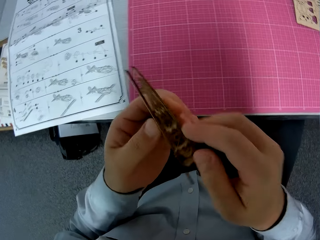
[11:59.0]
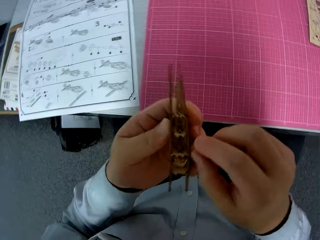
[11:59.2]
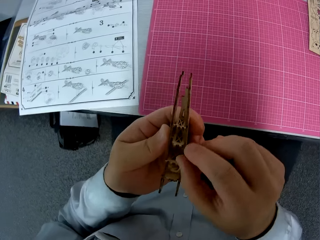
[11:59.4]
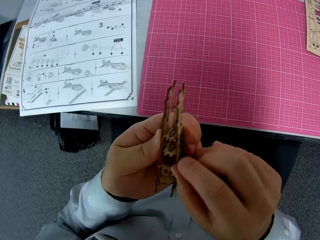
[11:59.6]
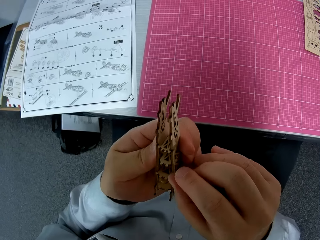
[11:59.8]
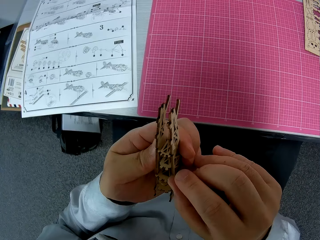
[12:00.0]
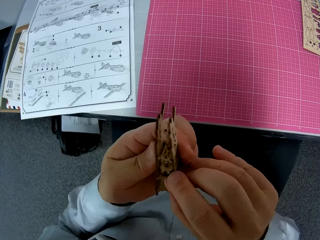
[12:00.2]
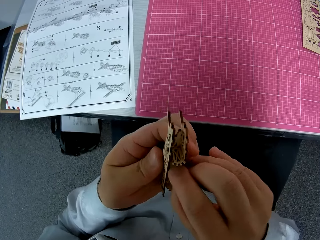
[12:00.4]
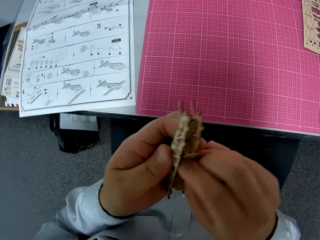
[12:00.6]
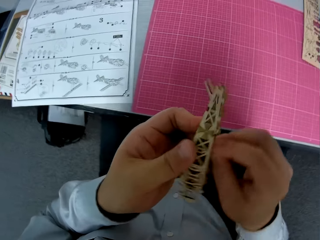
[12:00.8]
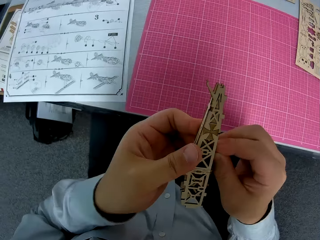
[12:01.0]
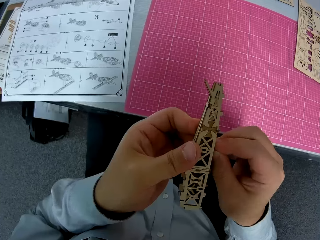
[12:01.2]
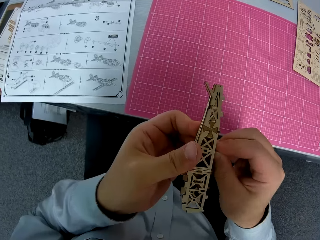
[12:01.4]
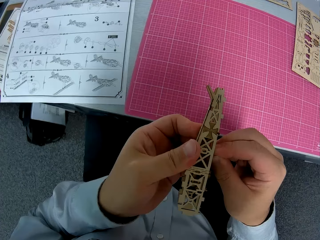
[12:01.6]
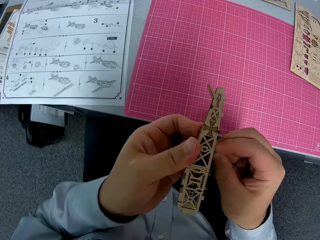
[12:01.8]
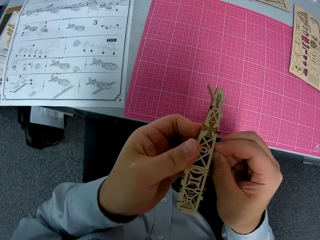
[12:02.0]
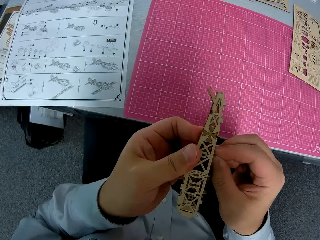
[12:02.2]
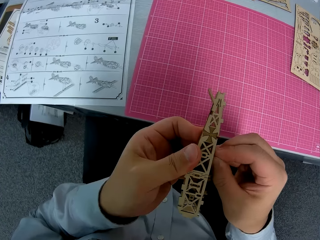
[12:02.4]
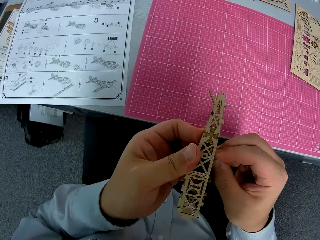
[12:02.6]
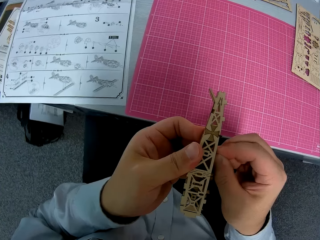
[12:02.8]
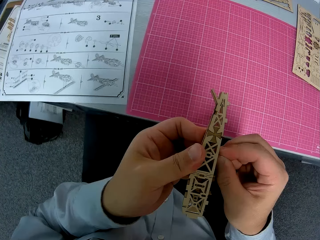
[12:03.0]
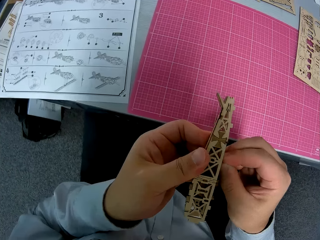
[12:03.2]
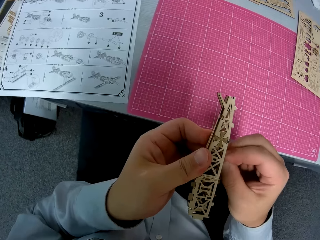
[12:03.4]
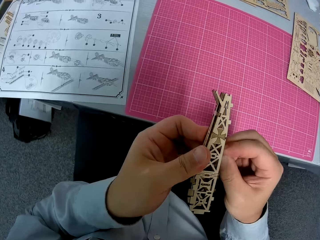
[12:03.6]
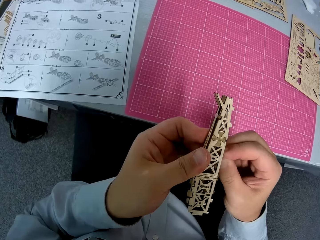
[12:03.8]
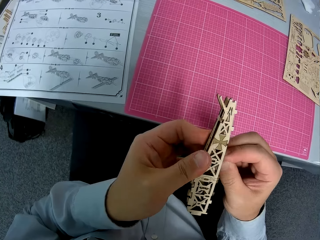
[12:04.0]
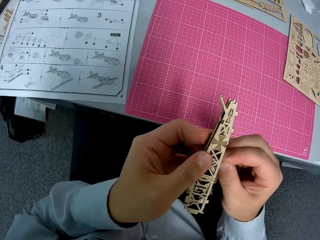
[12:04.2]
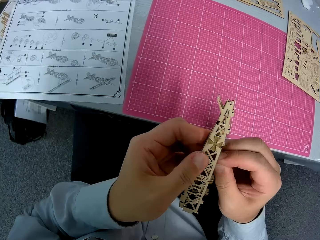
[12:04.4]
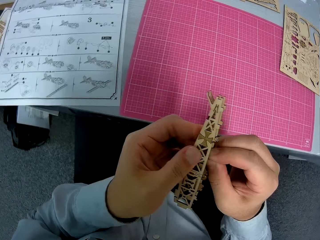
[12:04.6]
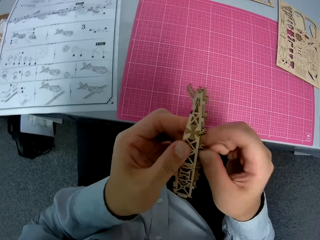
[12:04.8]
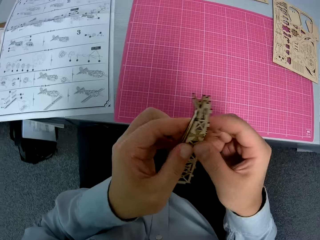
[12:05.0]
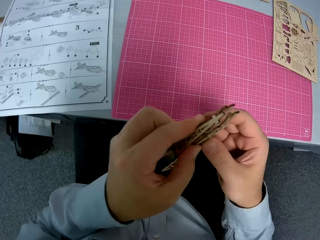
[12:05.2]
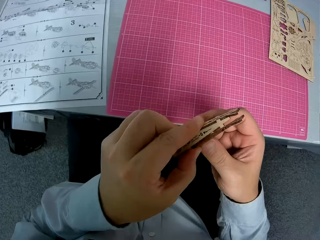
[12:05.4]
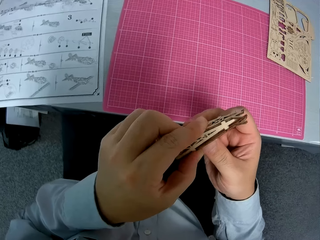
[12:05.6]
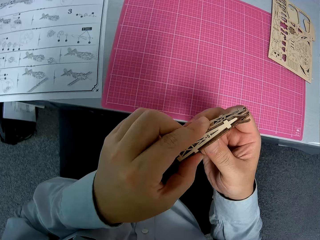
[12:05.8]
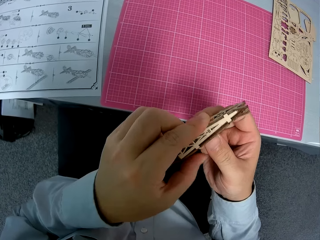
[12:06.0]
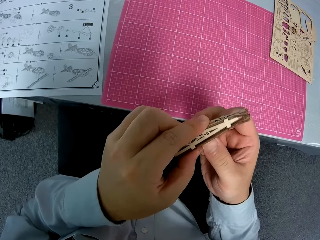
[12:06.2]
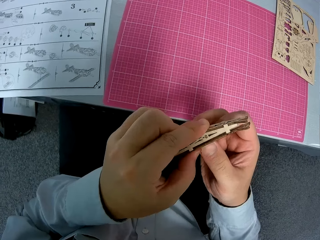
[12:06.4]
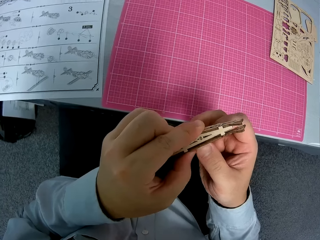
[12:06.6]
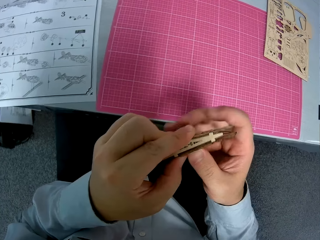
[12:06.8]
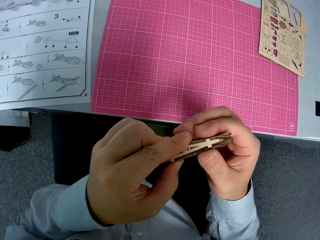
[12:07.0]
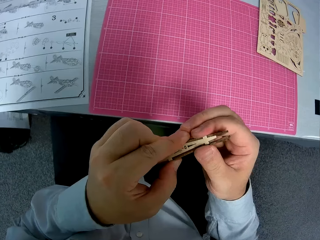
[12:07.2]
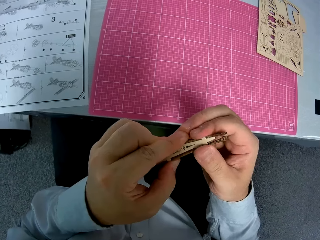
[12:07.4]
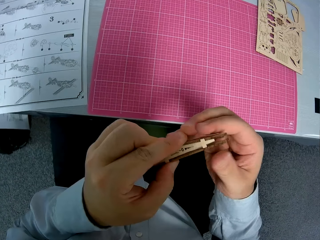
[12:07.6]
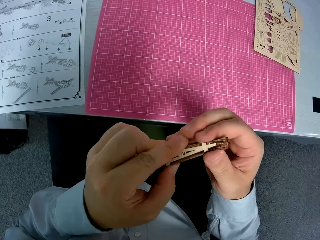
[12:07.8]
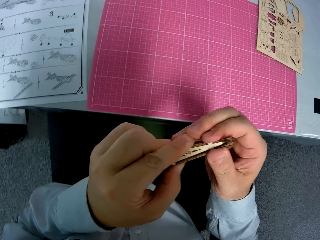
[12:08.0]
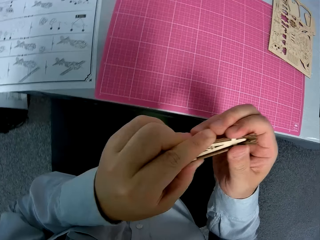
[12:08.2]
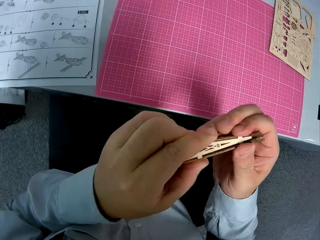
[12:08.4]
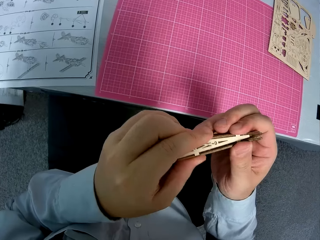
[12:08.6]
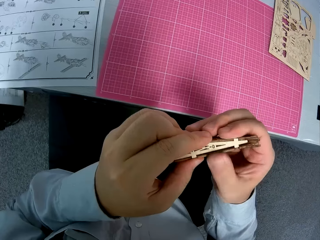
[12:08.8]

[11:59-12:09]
The camera wearer turns the wooden craft shapes. They fix the wooden craft shapes.

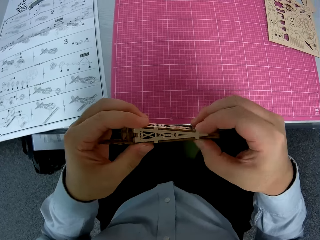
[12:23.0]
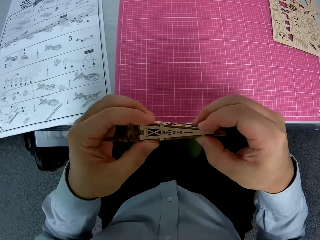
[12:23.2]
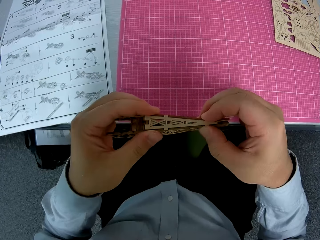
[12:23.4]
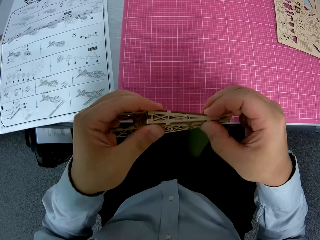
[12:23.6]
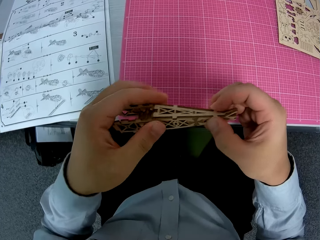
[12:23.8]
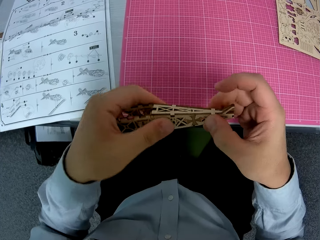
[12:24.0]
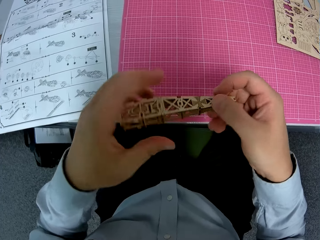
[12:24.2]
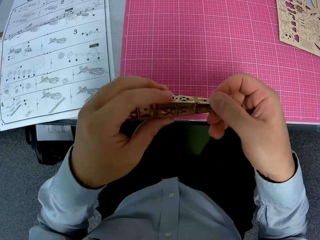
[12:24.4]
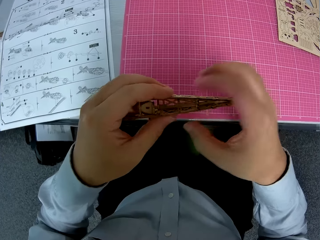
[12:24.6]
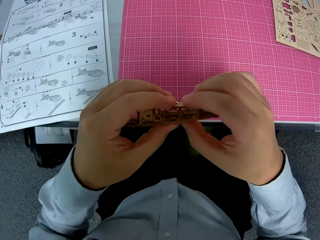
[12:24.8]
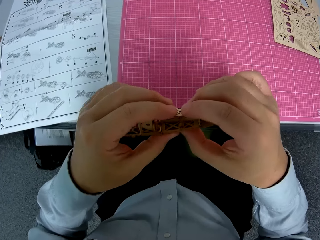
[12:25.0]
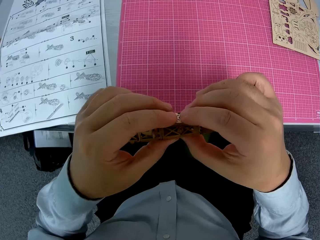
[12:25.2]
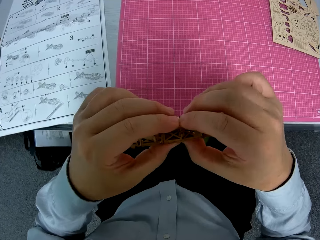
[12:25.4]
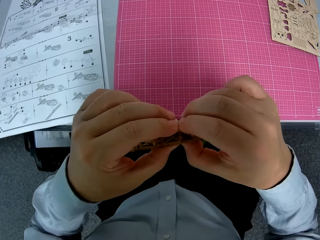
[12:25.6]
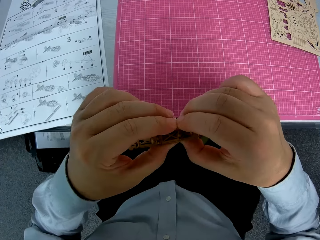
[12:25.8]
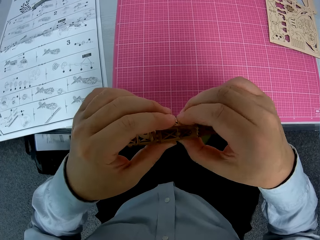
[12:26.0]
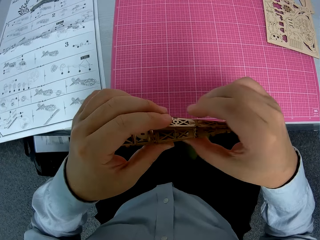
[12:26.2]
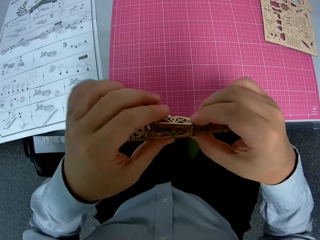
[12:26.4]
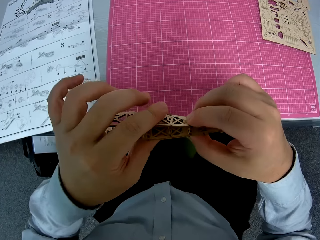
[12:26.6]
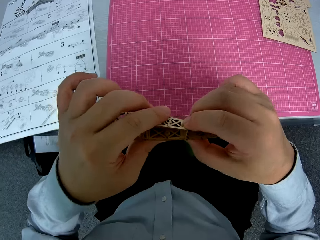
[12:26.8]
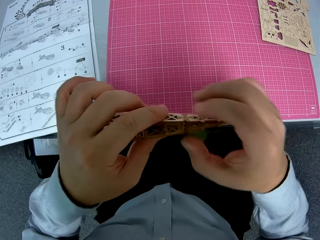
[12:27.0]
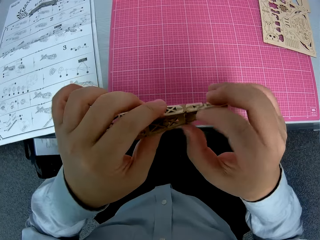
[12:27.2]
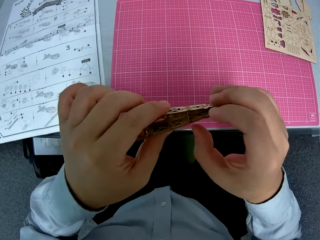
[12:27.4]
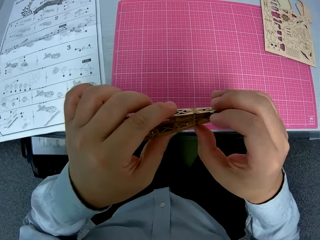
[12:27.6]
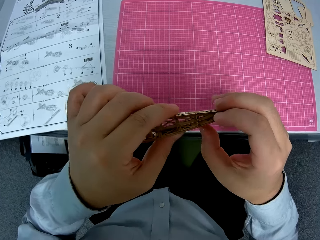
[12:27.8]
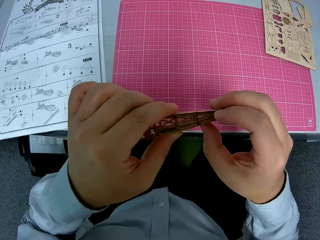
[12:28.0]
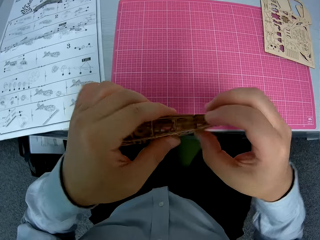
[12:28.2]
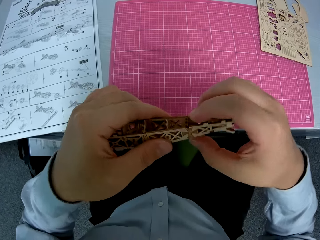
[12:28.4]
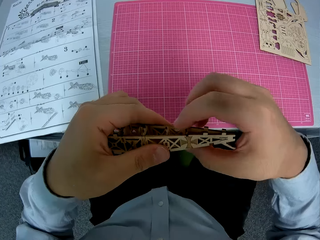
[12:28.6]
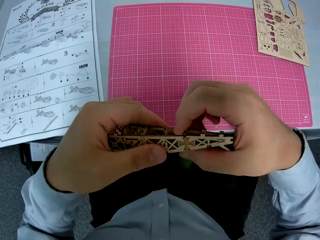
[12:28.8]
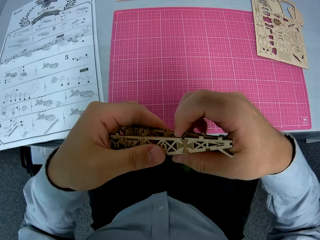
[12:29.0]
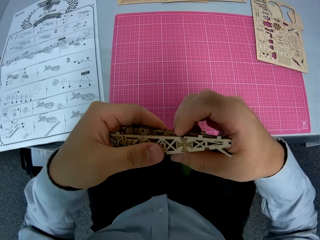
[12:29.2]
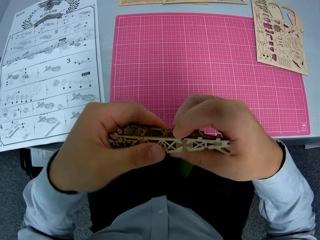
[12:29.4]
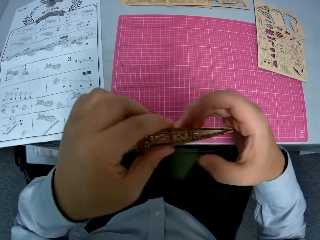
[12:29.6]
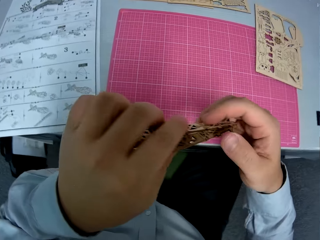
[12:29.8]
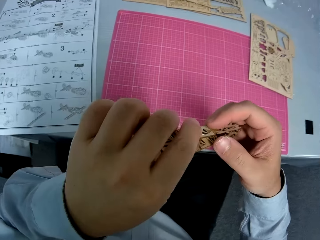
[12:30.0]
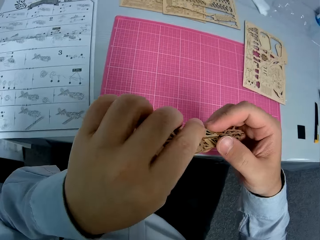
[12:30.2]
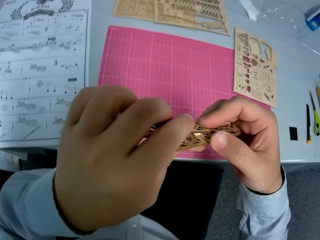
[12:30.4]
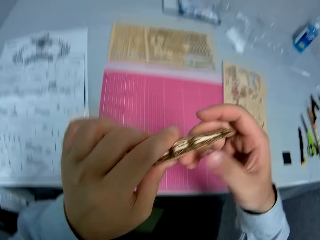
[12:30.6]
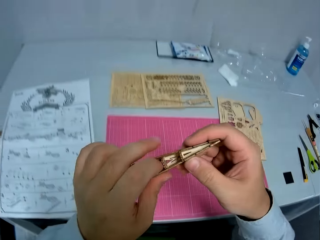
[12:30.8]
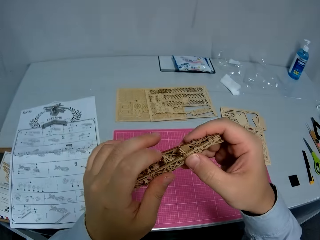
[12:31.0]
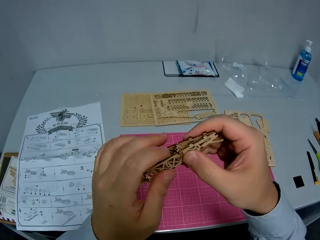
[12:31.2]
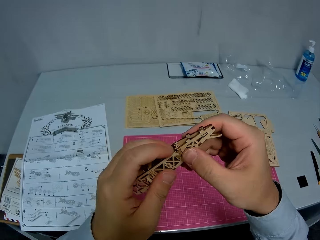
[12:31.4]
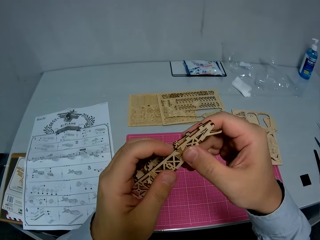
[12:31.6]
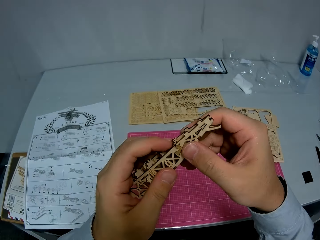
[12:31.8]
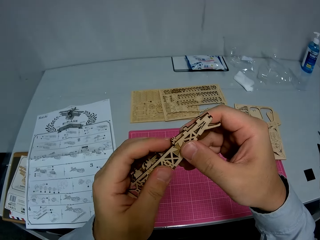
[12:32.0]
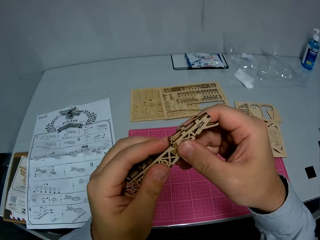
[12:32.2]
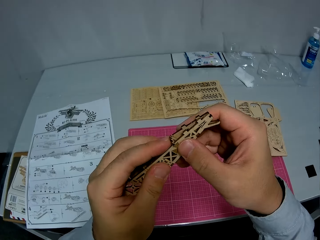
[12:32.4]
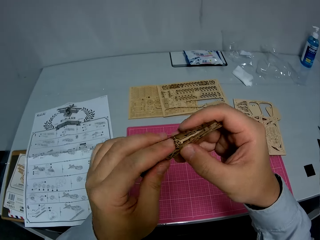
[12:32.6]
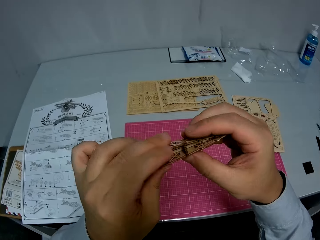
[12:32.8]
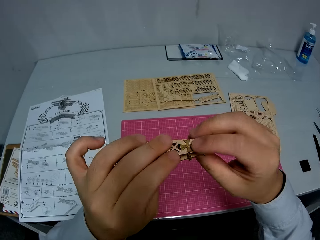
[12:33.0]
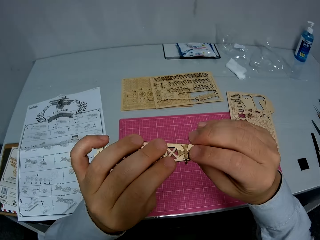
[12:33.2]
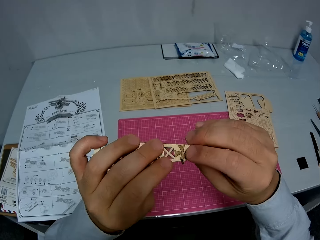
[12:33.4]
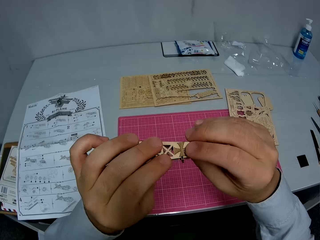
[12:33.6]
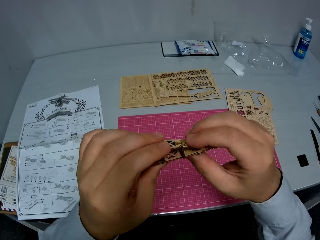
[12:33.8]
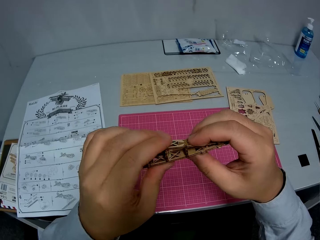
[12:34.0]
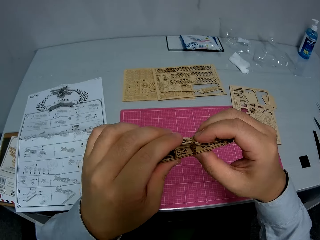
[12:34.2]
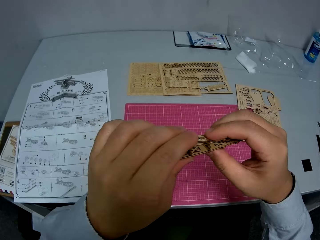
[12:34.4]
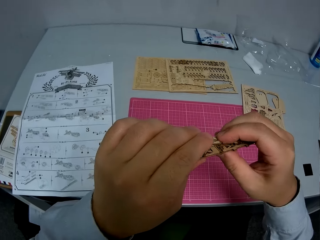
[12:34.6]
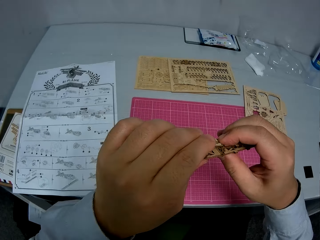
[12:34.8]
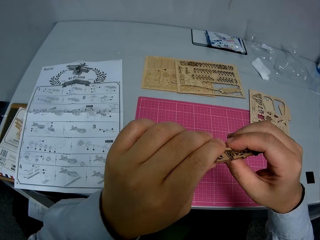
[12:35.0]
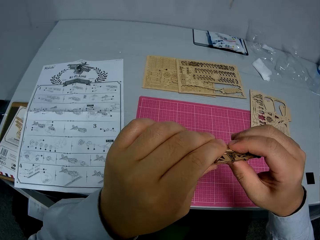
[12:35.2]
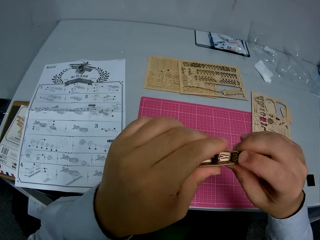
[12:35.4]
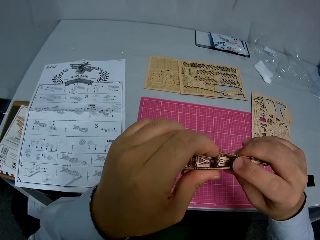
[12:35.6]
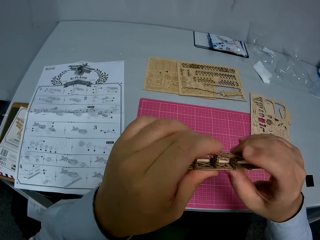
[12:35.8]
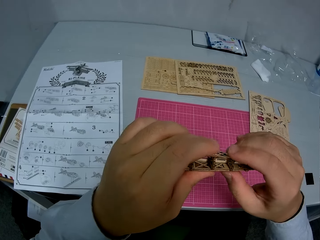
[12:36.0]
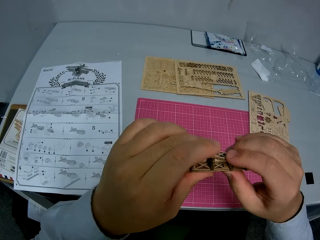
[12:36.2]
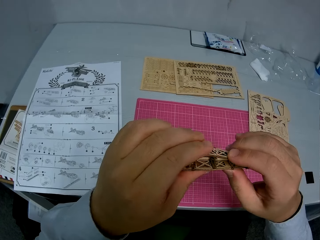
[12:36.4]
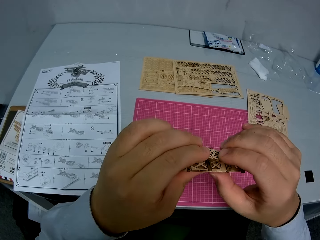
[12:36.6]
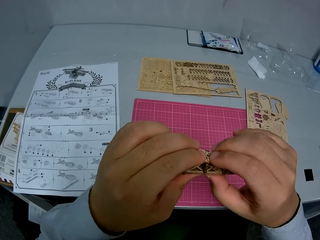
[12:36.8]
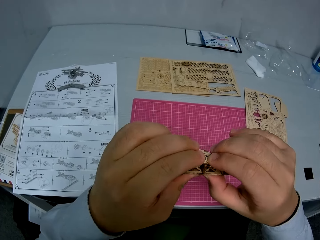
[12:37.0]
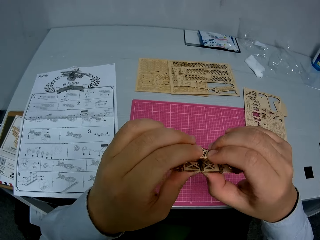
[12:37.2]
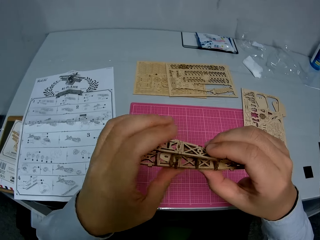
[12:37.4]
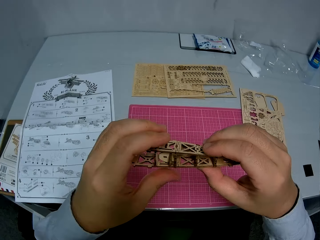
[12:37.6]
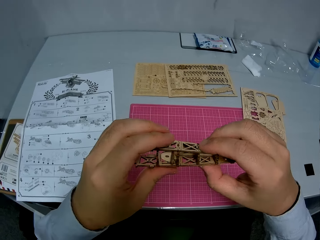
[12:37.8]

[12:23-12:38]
The camera wearer turns the wooden craft shapes. They fix the wooden craft shapes. They turn the wooden craft shapes. They fix the wooden craft shapes.
